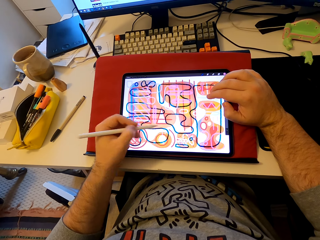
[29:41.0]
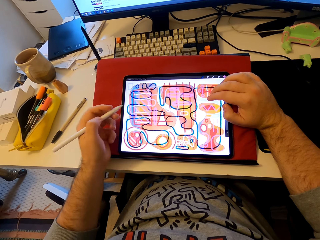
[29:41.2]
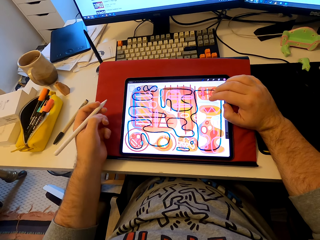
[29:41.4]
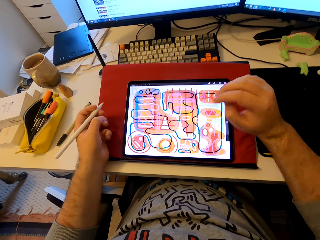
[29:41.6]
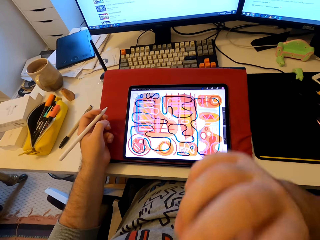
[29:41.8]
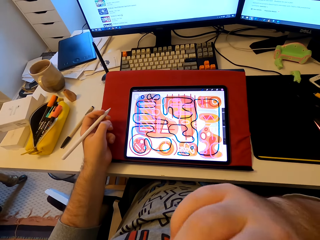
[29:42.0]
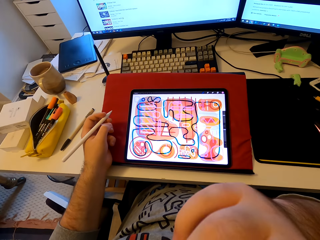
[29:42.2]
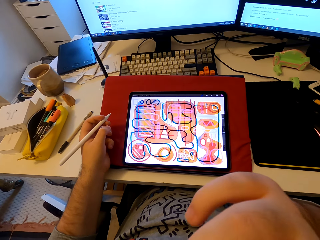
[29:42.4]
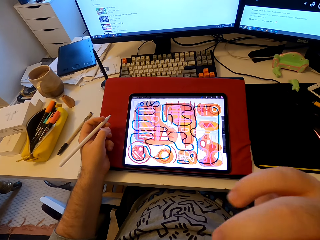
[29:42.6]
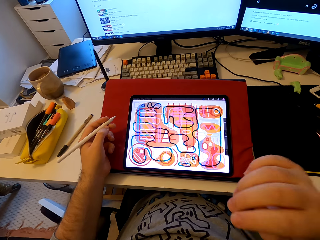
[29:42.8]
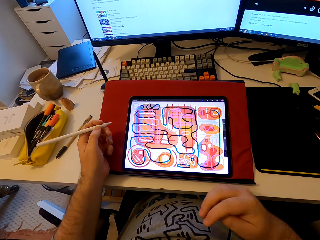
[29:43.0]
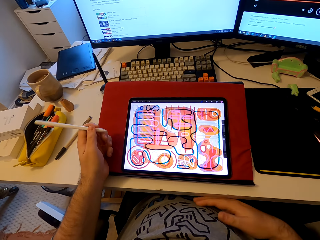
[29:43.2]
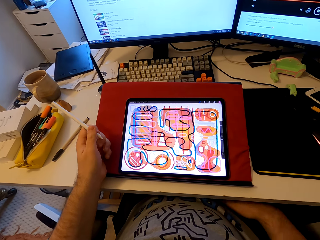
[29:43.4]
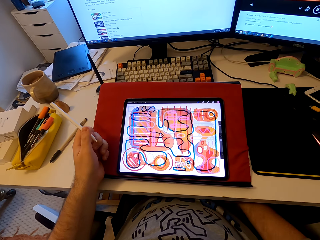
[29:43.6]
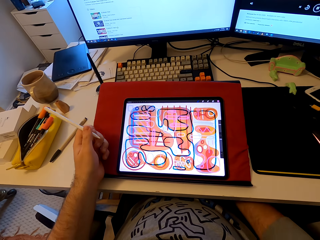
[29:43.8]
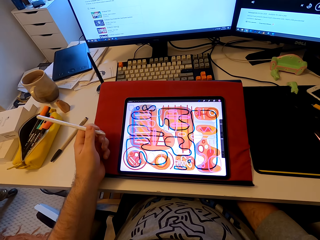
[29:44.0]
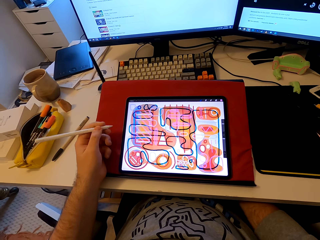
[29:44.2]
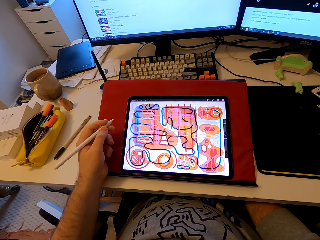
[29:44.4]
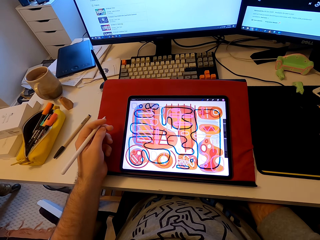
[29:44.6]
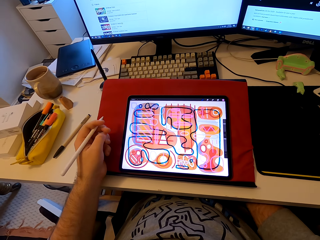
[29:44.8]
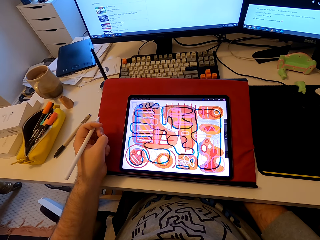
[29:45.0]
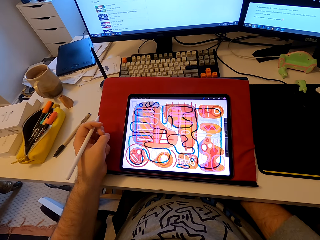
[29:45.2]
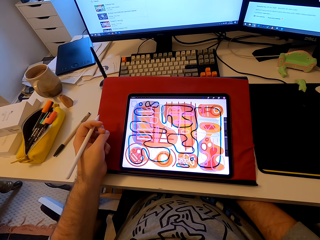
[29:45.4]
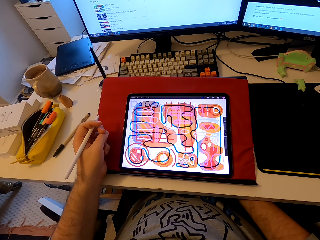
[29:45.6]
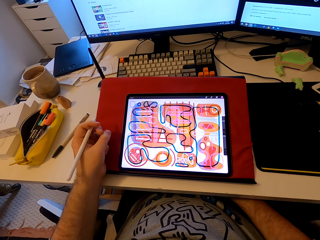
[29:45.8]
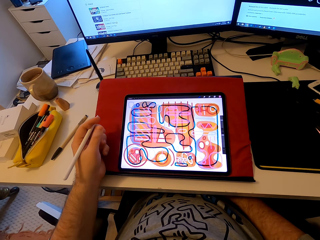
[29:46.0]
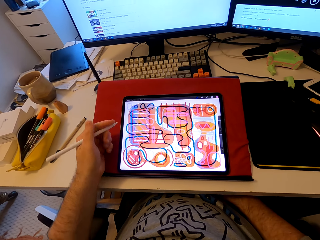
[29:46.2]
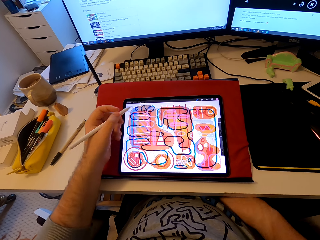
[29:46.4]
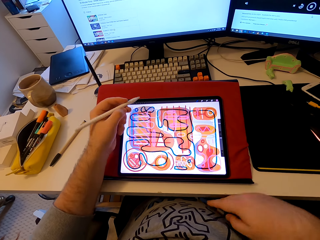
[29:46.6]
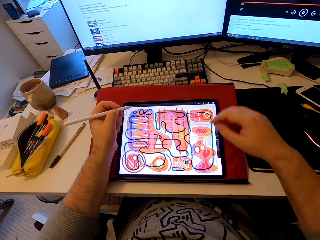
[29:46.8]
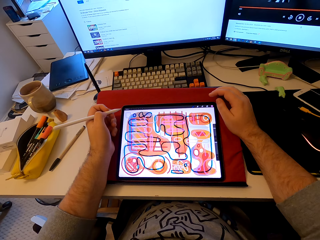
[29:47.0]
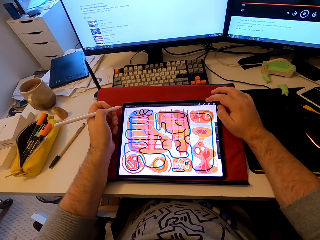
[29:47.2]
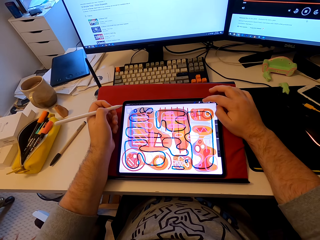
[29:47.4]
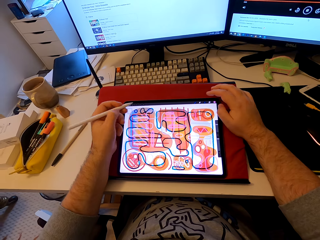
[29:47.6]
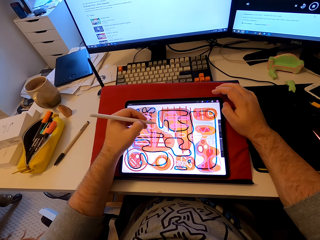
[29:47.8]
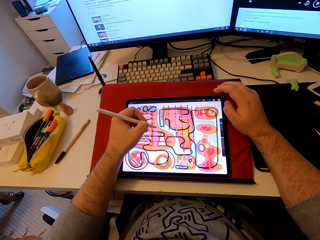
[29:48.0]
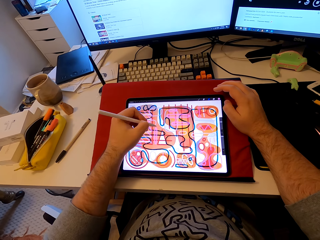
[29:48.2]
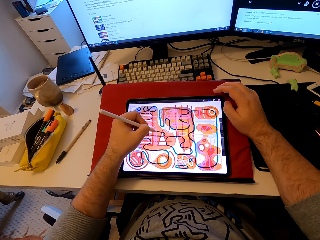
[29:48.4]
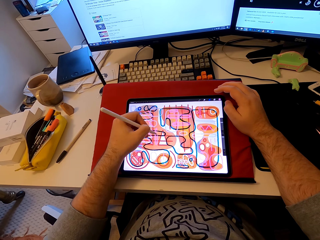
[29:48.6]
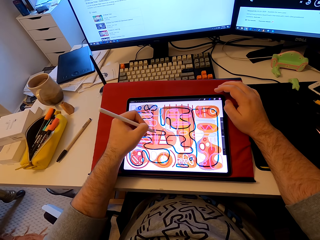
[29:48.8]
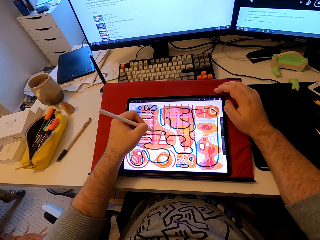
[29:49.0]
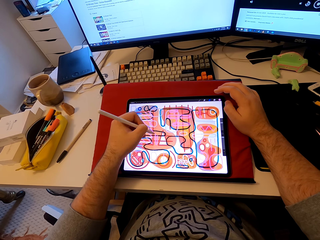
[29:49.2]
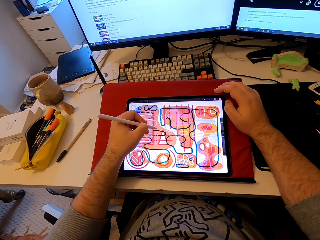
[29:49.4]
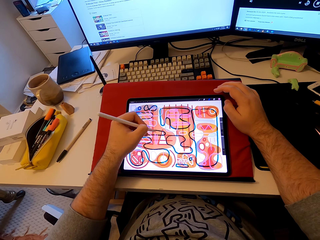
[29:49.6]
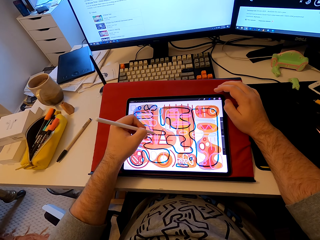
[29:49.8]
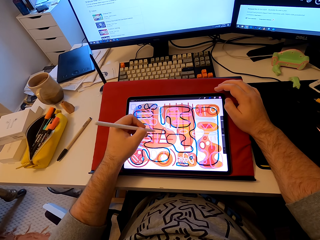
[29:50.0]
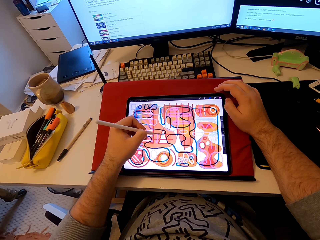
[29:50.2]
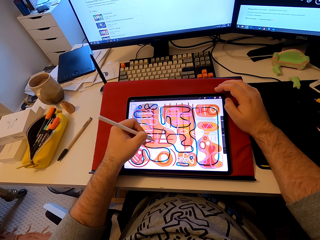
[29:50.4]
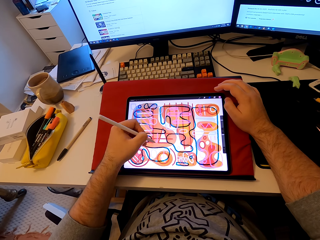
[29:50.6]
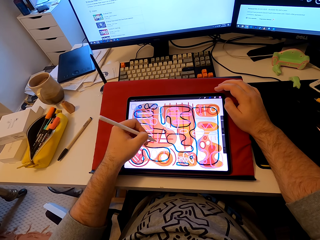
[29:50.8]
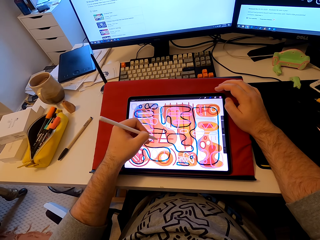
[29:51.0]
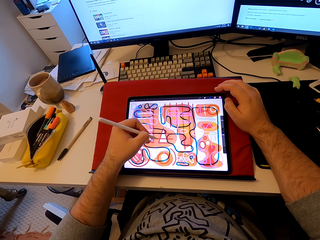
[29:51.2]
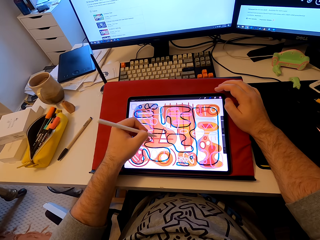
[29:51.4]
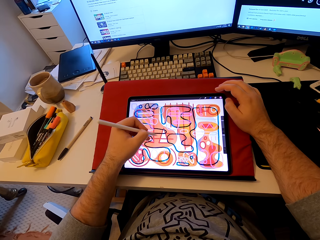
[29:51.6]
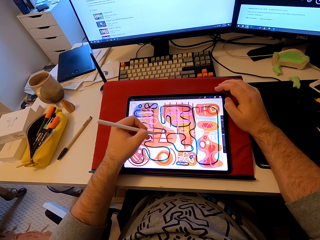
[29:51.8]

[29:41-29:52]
The camera wearer pulls his hands aside from the tablet screen. He stares at the tablet. He lifts his hand and drops off his hand. He operates the tablet. He taps the tablet's screen. He draws patterns on the tablet. He colors on the tablet's screen with a stylus pen.

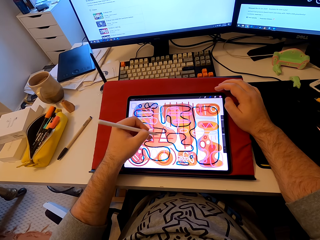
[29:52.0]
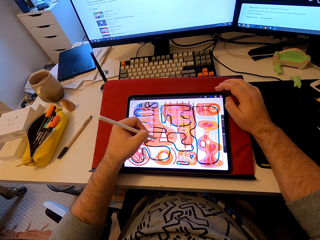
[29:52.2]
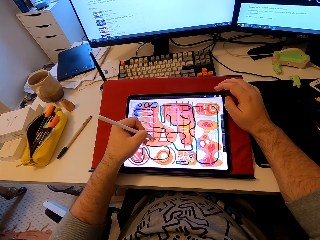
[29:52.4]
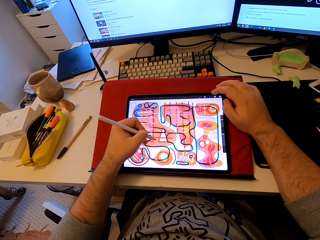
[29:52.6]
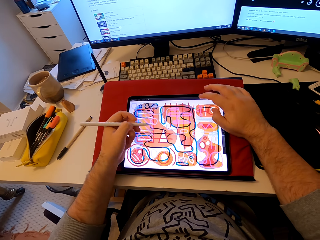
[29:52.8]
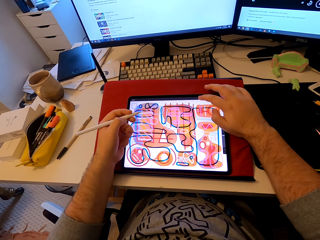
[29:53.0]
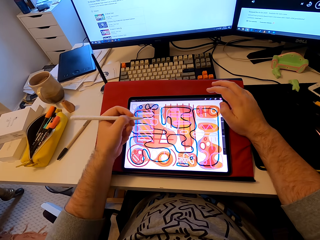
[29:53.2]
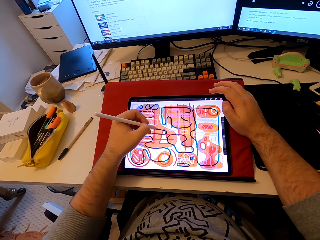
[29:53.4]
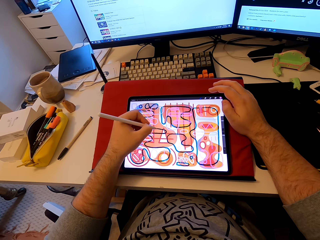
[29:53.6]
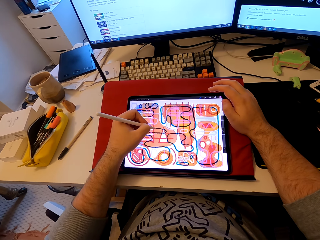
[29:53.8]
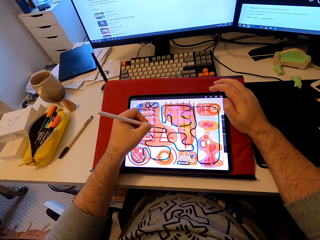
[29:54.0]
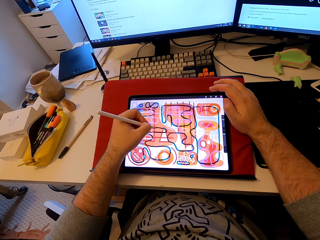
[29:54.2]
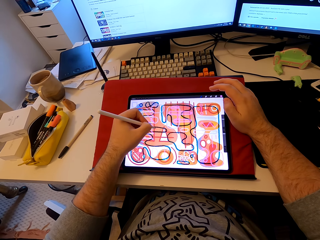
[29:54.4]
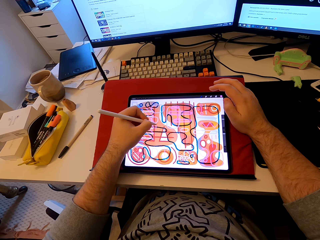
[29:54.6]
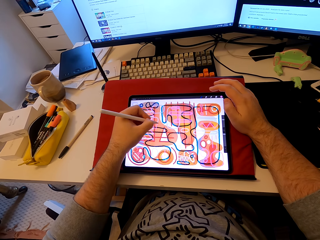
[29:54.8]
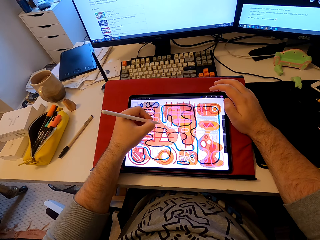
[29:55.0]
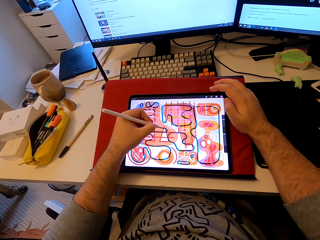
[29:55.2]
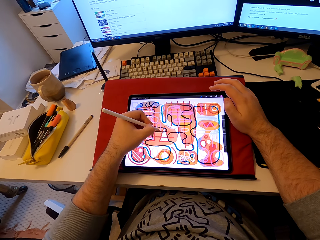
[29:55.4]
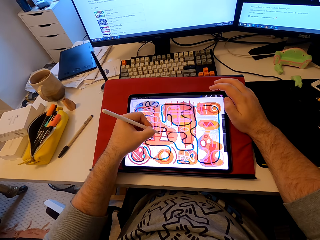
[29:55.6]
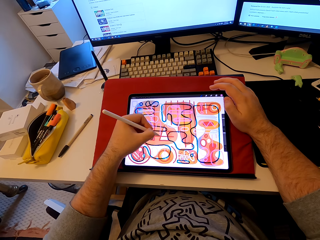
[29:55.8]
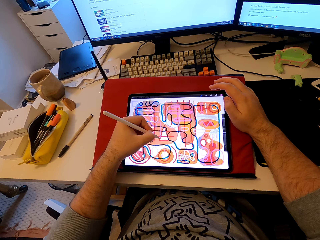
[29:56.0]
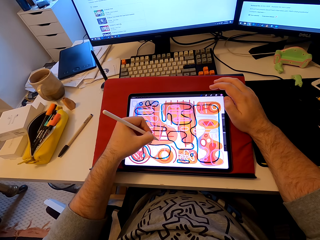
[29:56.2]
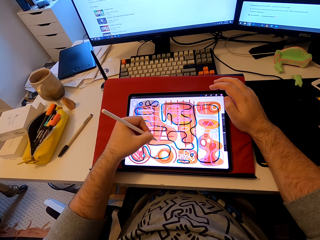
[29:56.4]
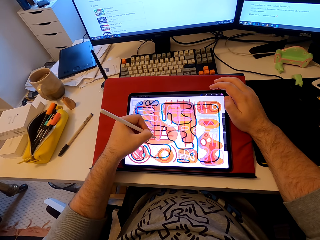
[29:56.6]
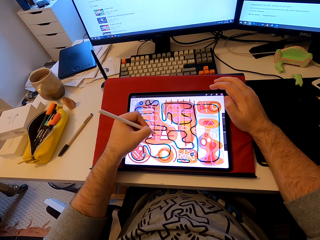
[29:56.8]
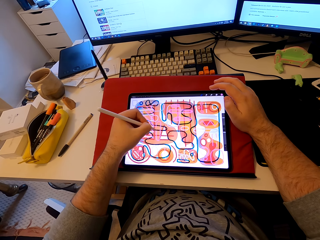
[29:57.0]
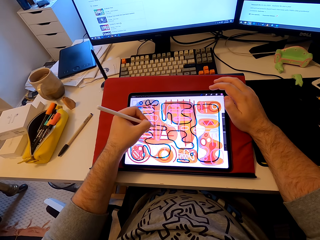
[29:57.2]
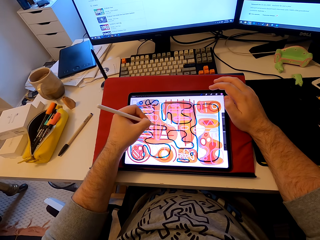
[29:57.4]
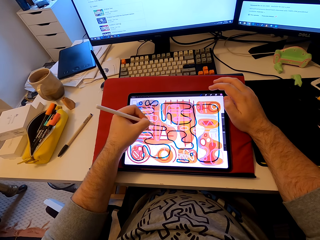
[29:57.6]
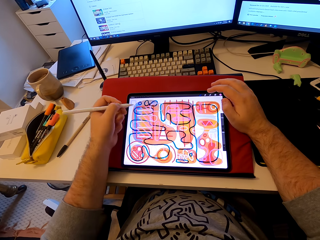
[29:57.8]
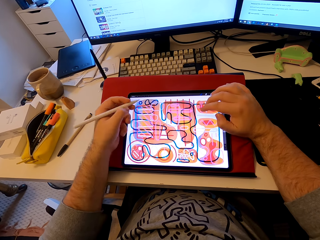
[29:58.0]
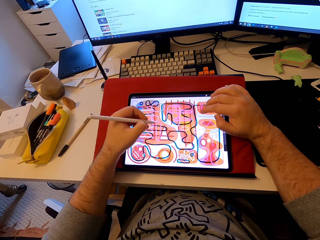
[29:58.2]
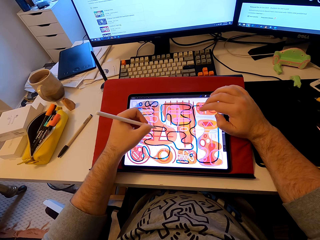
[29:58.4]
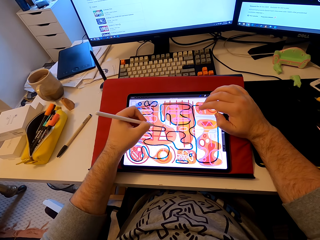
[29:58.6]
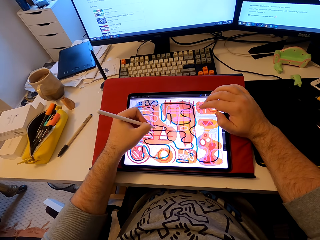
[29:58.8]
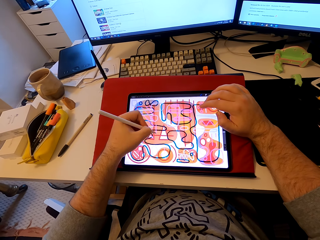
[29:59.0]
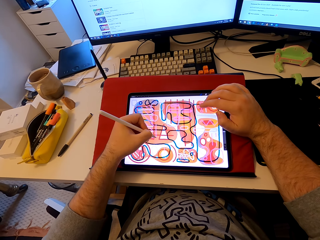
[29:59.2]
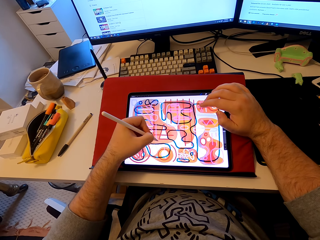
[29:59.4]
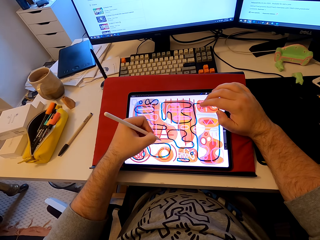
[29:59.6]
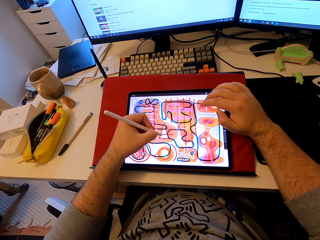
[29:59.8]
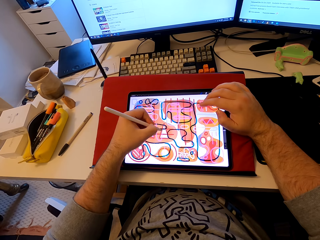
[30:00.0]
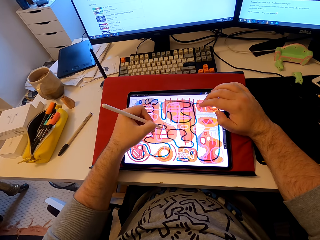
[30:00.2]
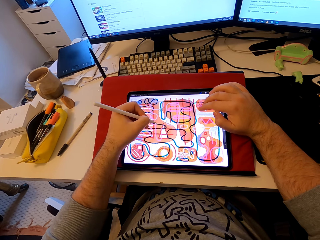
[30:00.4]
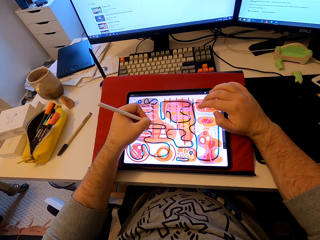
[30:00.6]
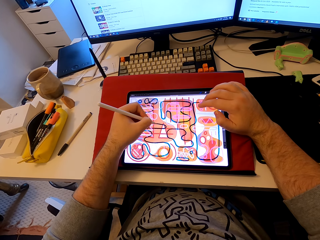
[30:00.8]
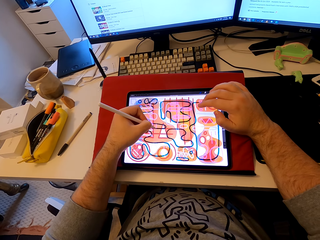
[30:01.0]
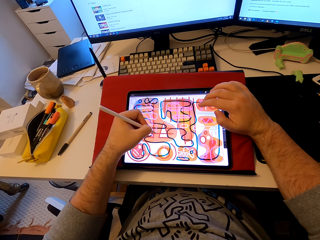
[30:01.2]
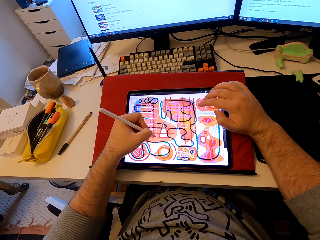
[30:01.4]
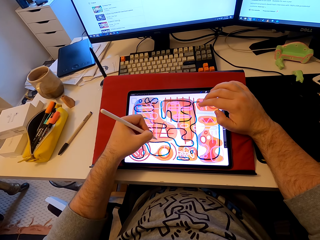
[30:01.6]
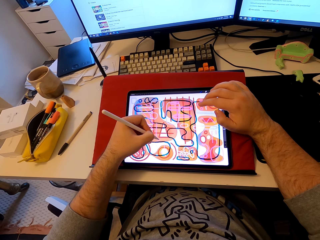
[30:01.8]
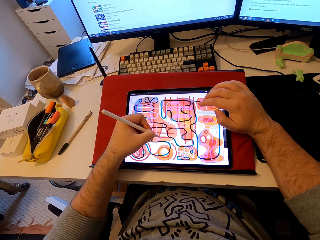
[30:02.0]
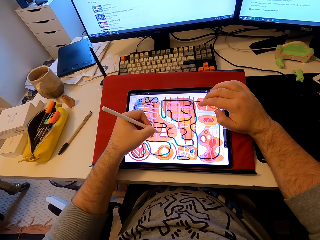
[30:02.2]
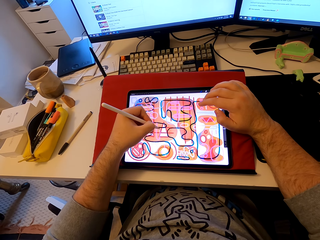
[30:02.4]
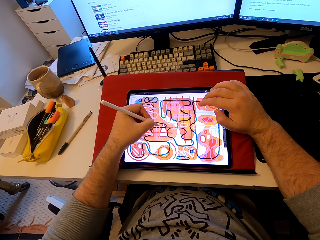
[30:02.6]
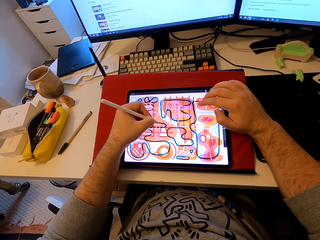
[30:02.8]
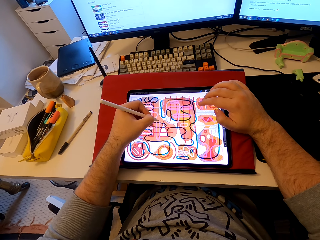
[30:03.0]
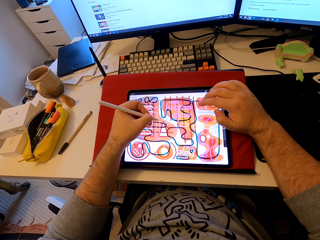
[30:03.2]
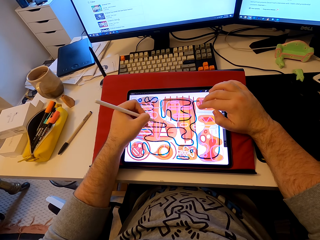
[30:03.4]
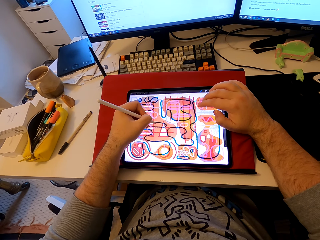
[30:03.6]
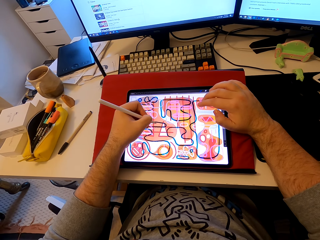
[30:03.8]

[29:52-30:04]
The camera wearer stares at the tablet. They tap the tablet's screen. They draw patterns on the tablet. They color on the tablet's screen with a stylus pen. They tap the tablet's screen. They draw on the tablet's screen. They tap the tablet's screen. They draw on the tablet's screen.
